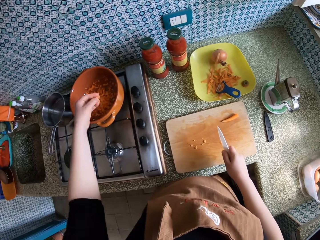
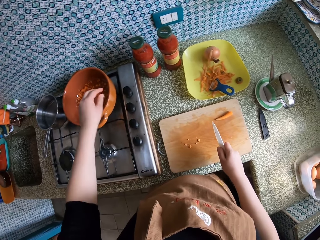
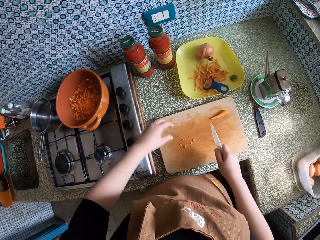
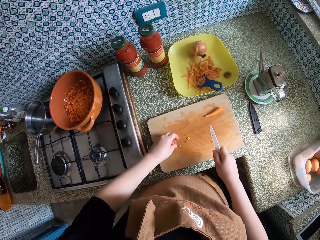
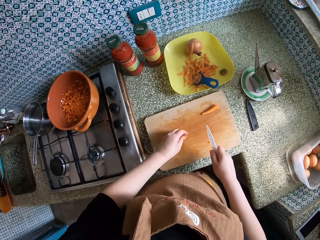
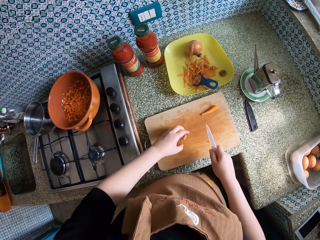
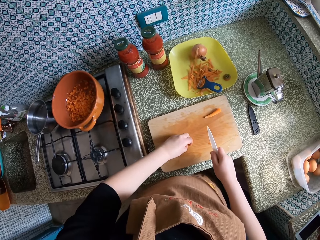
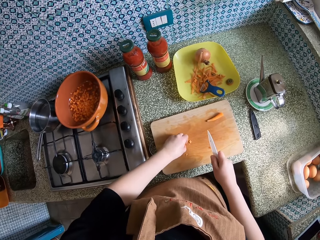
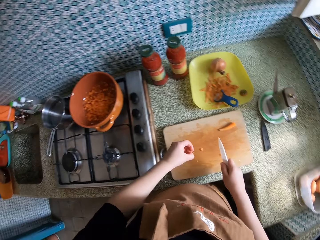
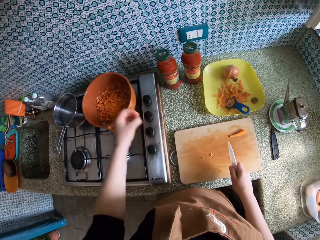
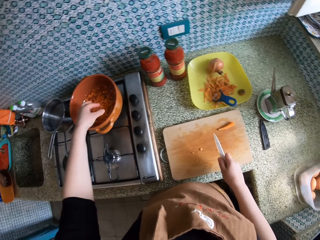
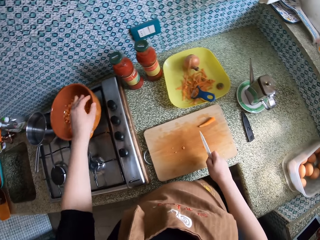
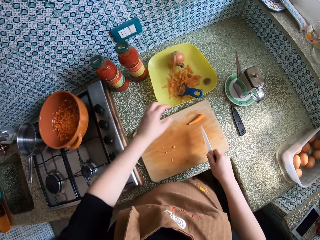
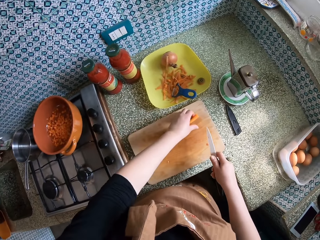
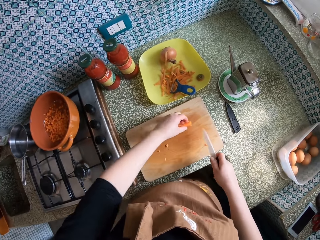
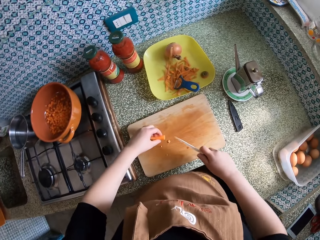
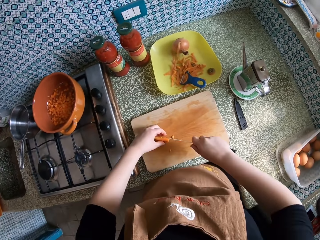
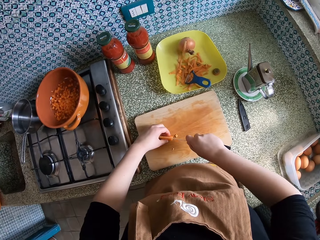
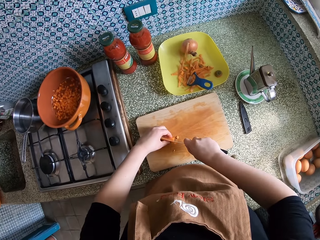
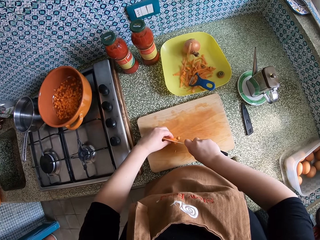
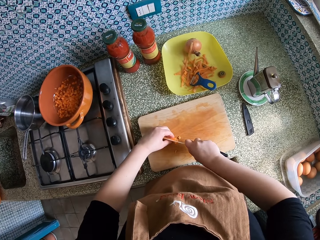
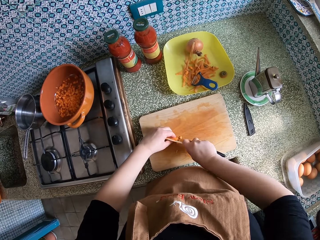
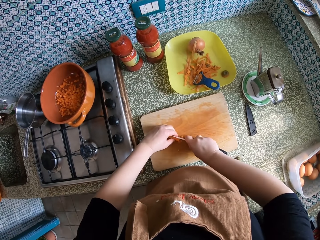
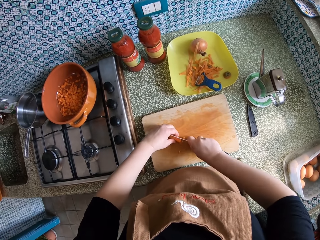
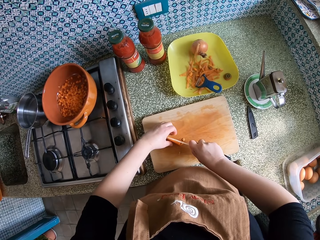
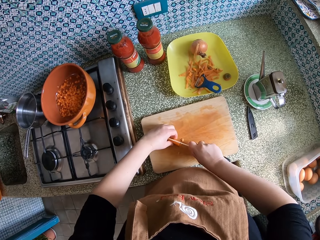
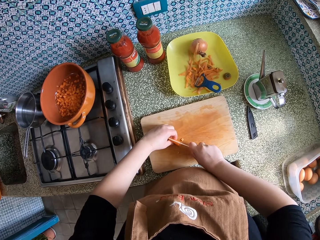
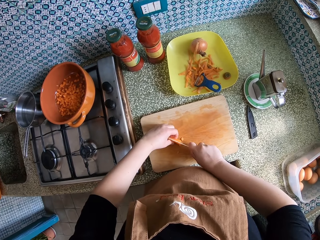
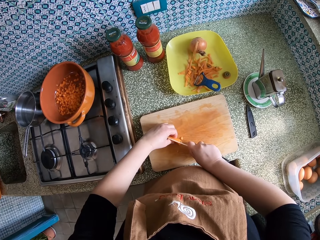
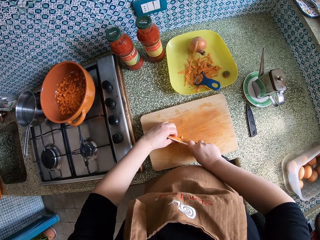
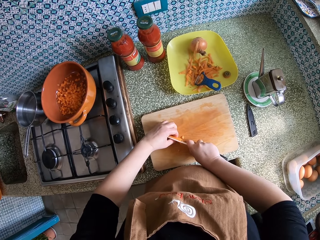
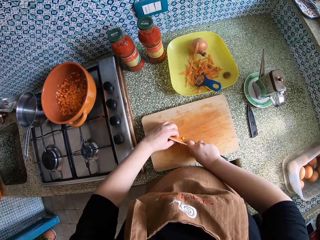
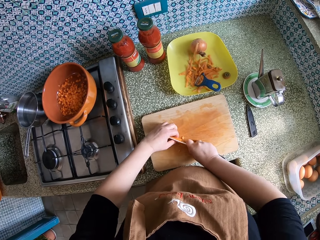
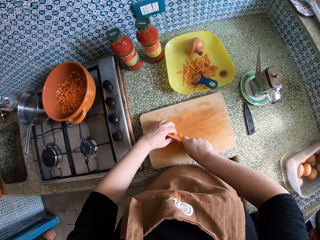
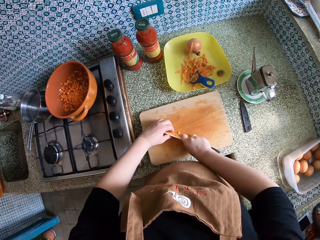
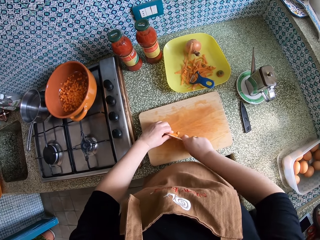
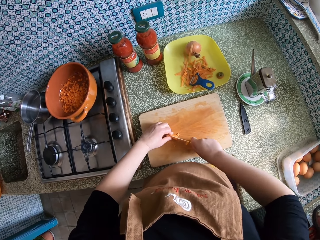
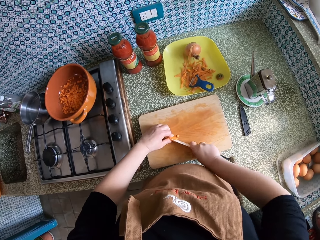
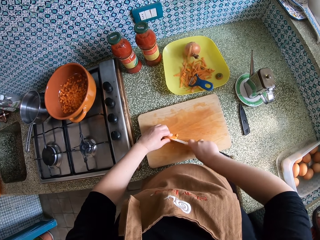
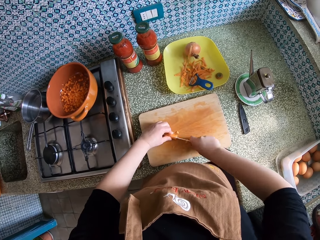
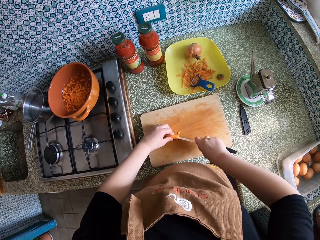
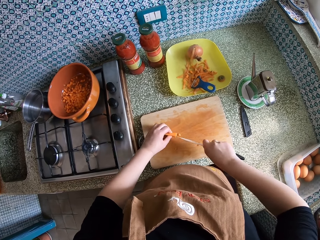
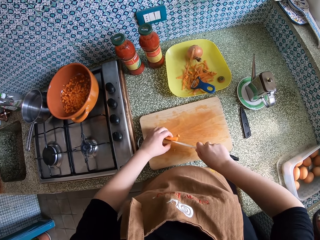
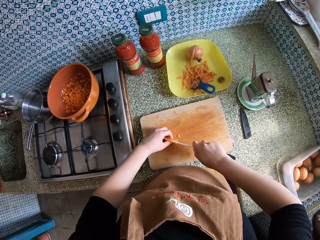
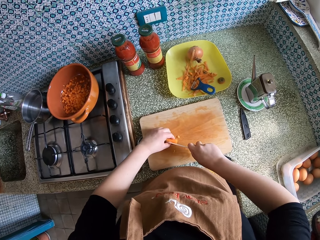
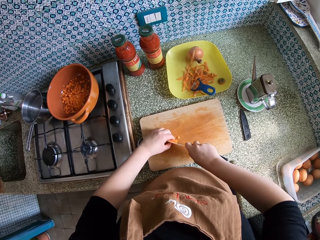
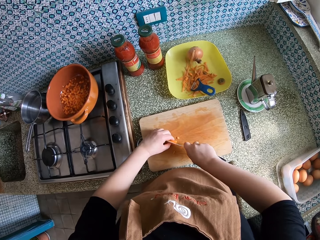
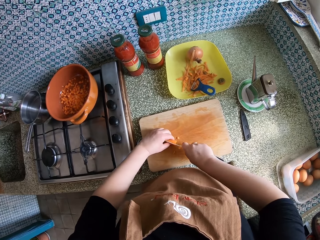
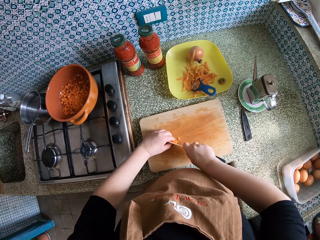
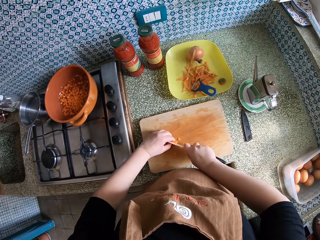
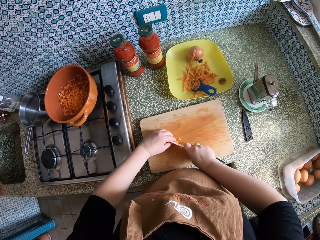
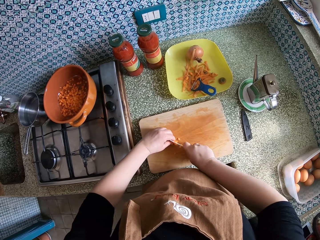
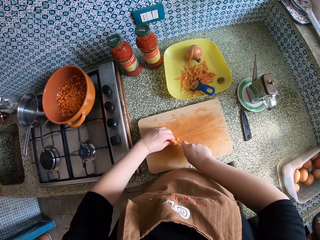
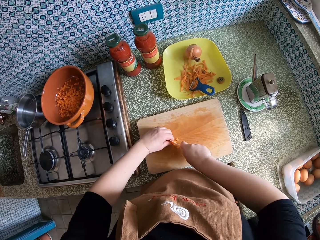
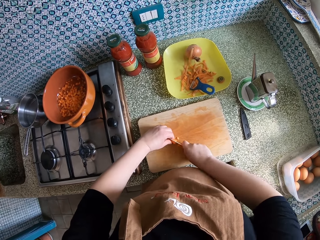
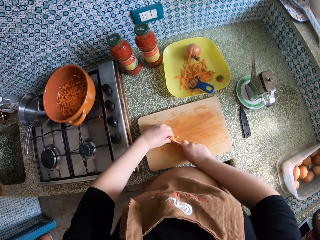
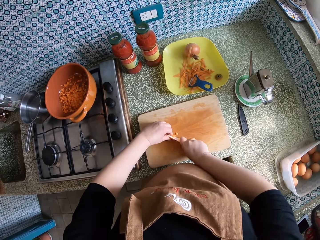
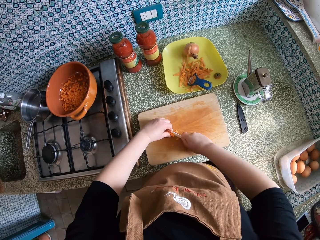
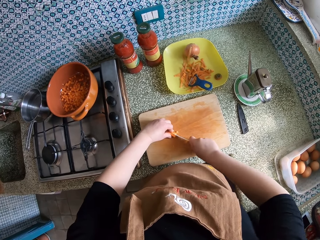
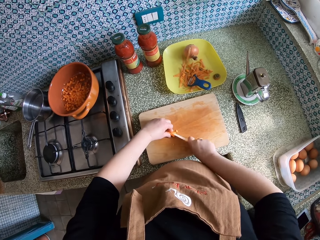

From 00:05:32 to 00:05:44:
The camera wearer lifts the left hand. She drops the carrot pieces in the pot. She pulls back the left hand. She packs the small carrot pieces on the cutting board with her left hand. She picks the chopped carrots. She drops the carrot pieces in the pot. She lifts the left hand and pulls back the left hand. She picks a carrot. She cuts the carrot into smaller pieces on the cutting board with a knife. She moves the right hand.

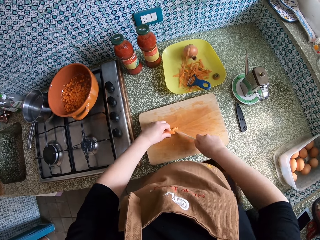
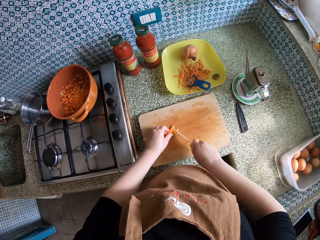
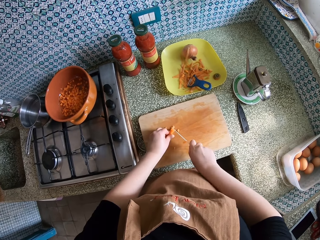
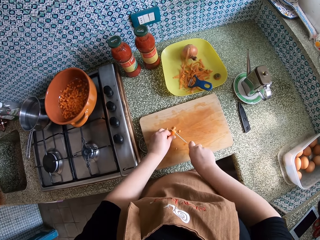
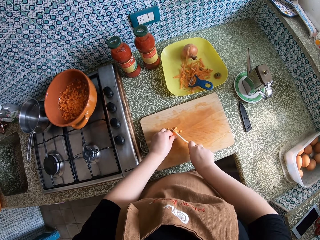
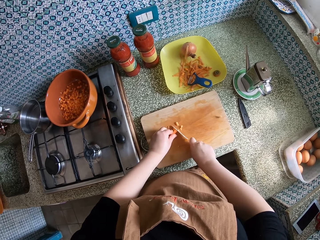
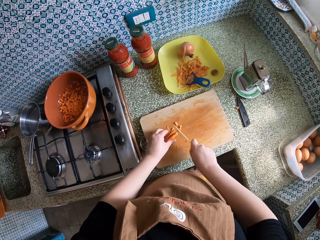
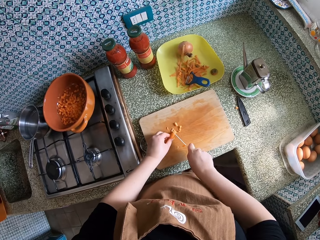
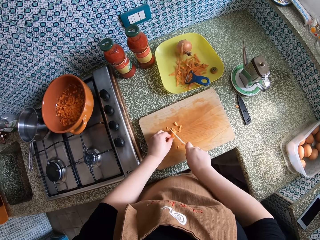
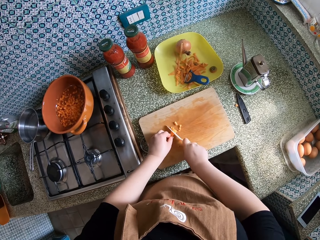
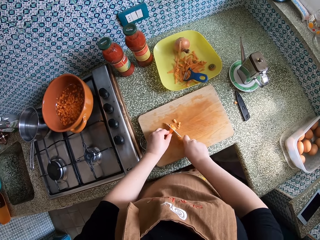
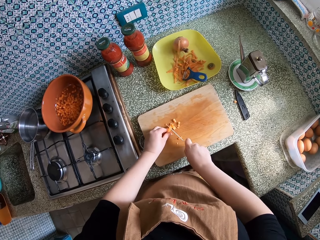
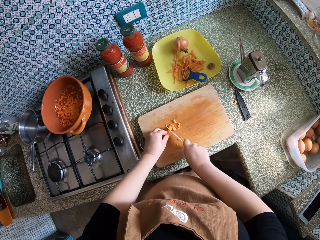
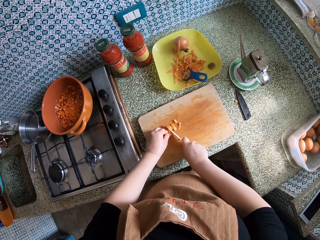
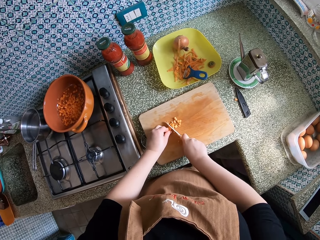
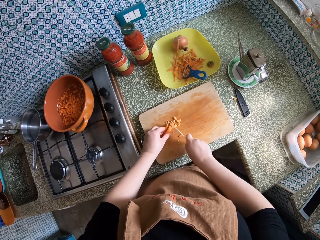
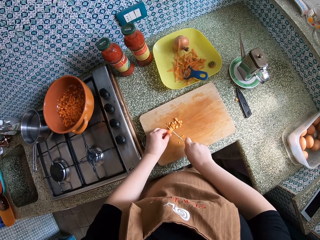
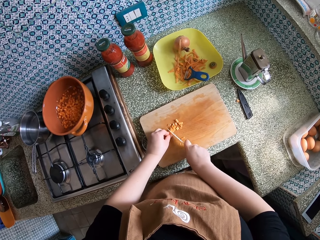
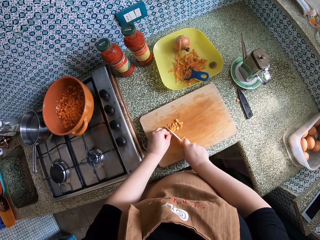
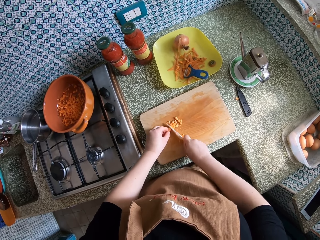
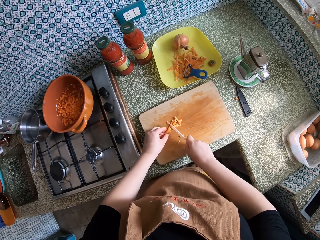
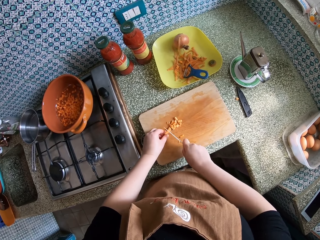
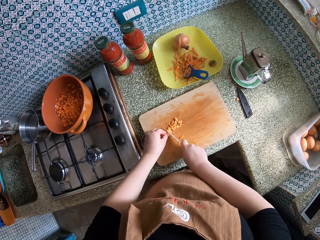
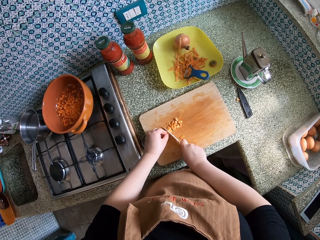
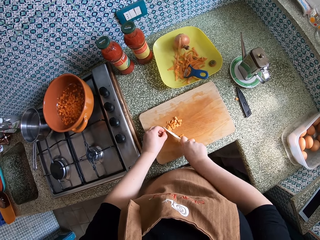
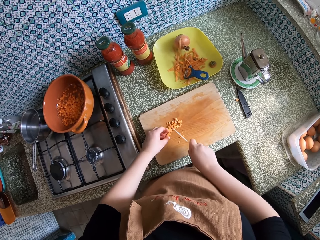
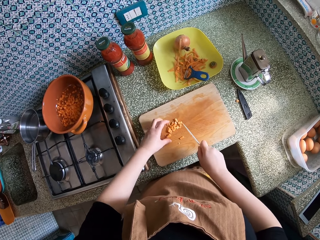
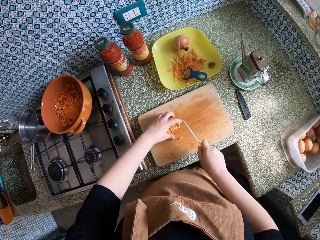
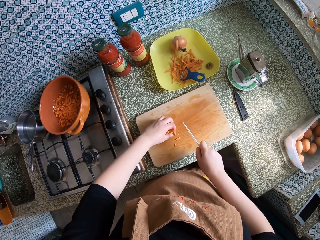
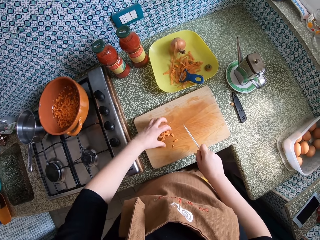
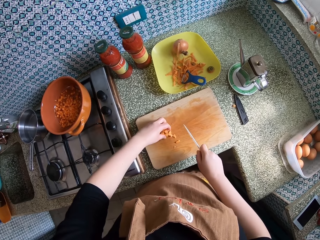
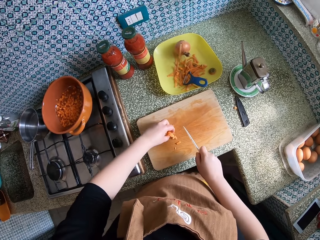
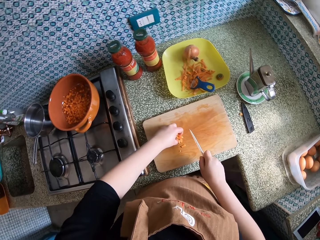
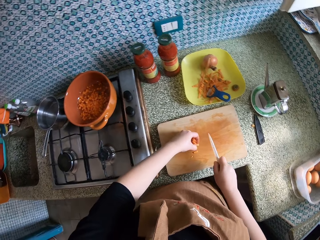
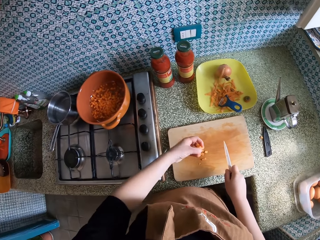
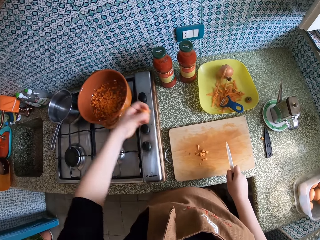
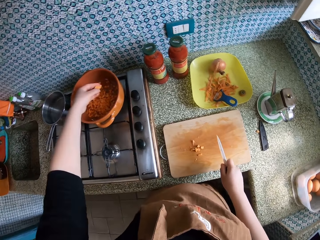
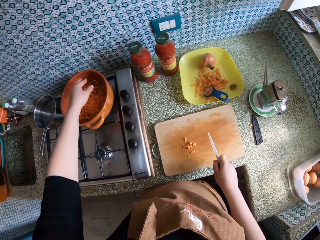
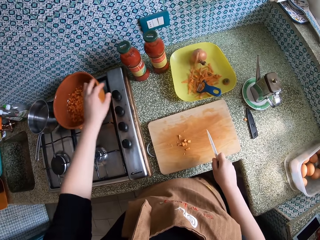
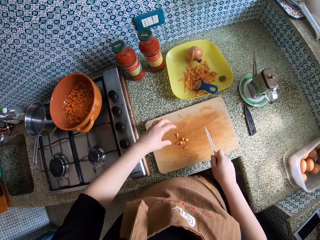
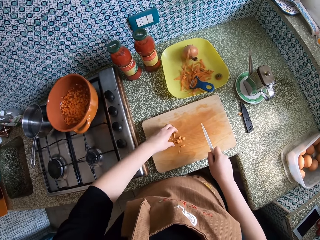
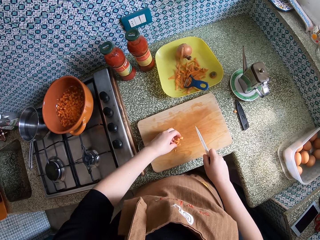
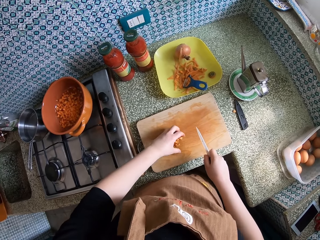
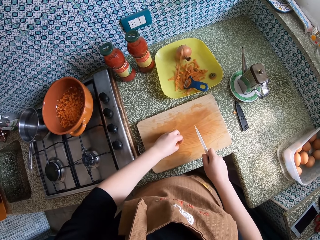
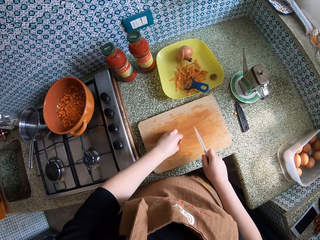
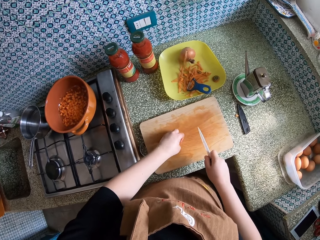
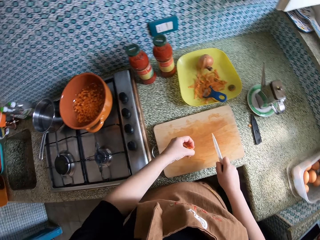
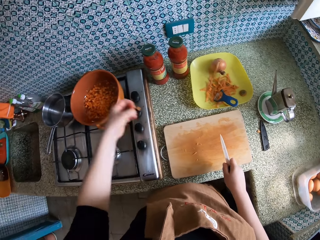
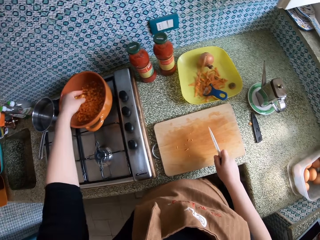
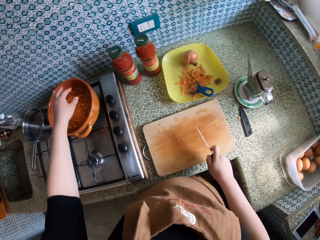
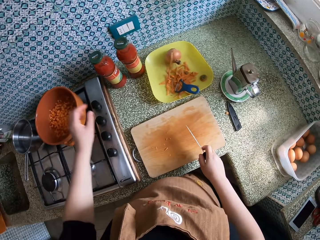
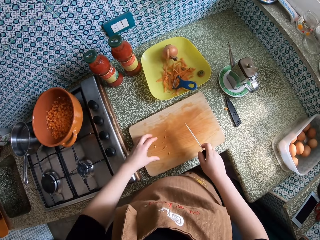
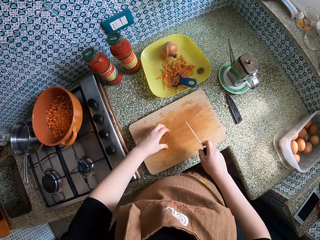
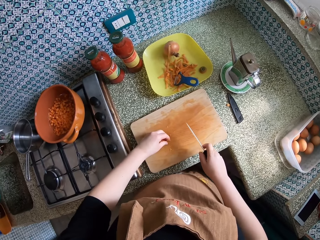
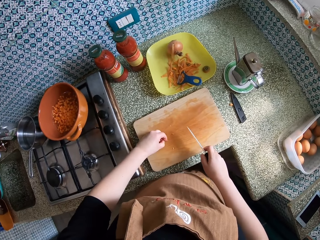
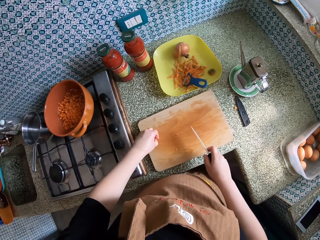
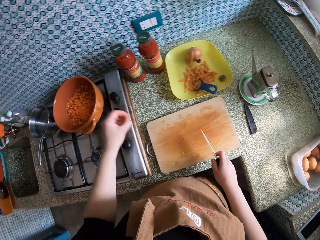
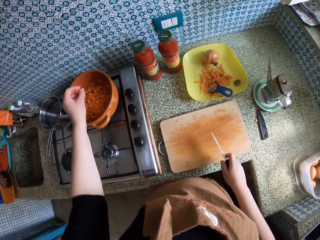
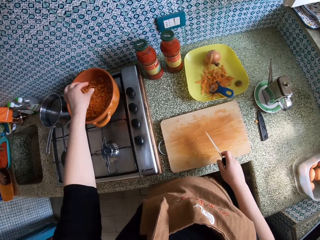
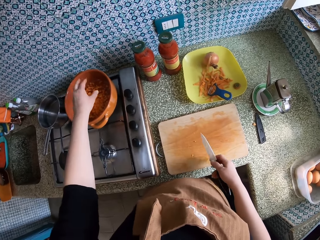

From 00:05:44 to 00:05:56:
The camera wearer packs the small carrot pieces on the cutting board with her left hand. She picks the chopped carrots. She drops the carrot pieces in the pot. She pulls back the left hand. She packs the small carrot pieces on the cutting board with her left hand. She picks the chopped carrots. She lifts the left hand. She drops the carrot pieces in the pot. She pulls back the left hand. She packs the small carrot pieces on the cutting board with her left hand. She picks the chopped carrots. She lifts the left hand. She drops the carrot pieces in the pot.
